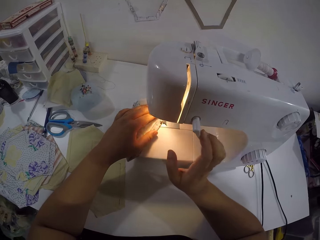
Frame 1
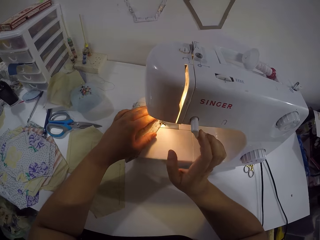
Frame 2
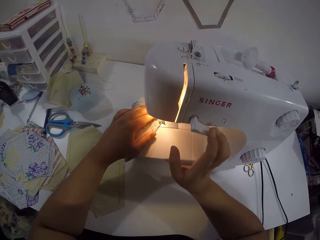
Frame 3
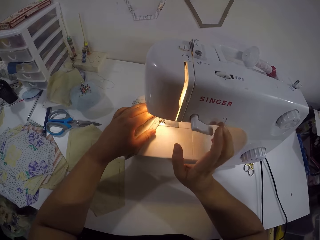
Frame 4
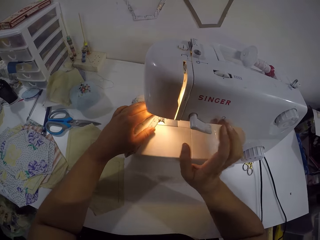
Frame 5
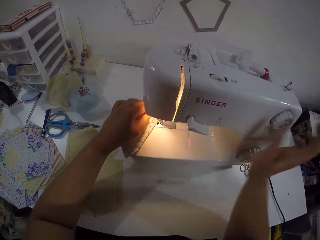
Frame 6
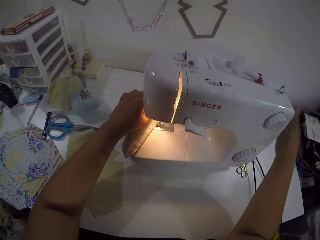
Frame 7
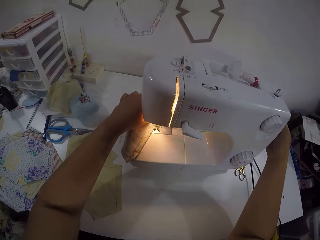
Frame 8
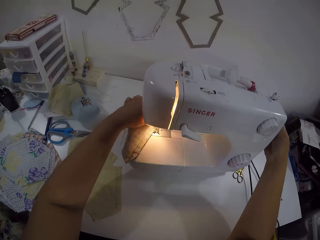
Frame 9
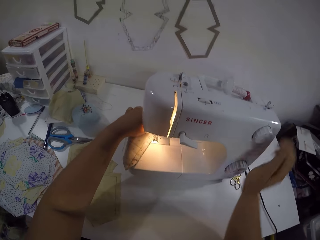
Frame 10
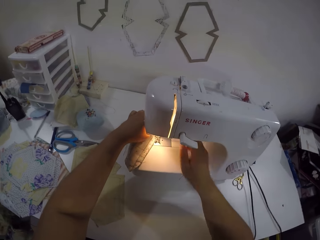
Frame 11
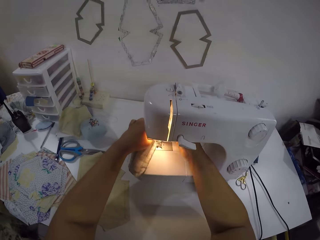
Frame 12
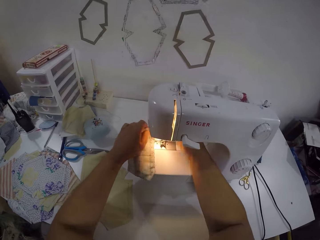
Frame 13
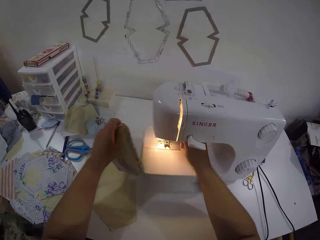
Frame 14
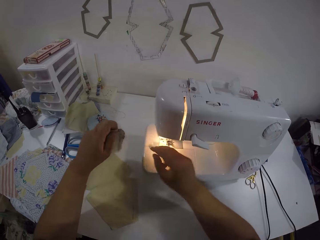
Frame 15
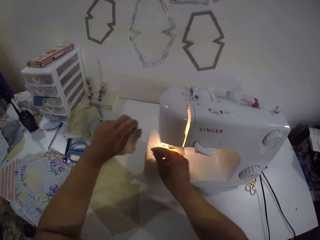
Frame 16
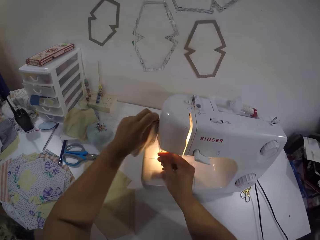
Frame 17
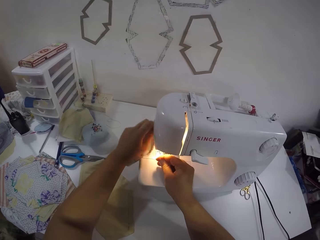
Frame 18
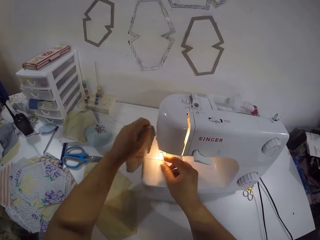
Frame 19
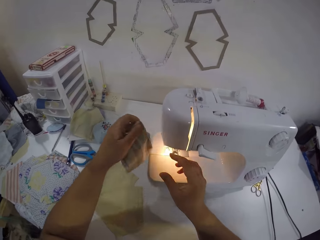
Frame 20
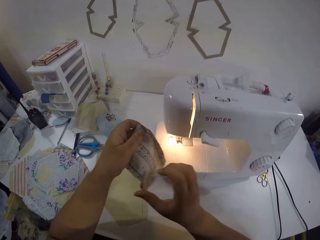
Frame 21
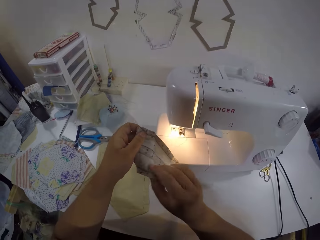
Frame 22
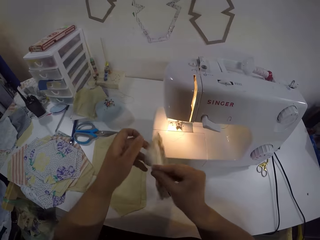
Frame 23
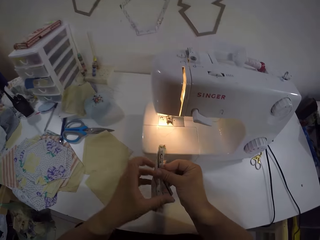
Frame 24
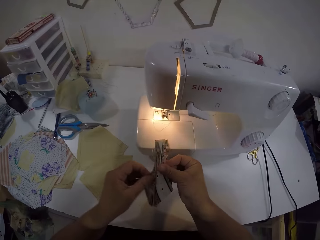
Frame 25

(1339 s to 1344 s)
The camera wearer sews the fabric. She pulls the lever on the sewing machine with her right hand. She touches the side of the sewing machine with her right hand. She puts her right hand under the sewing machine. She removes the cloth from the sewing machine with her left hand. She cuts the thread attached to the fabric on the sewing machine with both hands. She holds the piece of cloth.

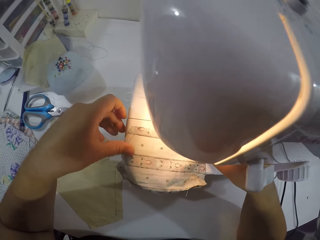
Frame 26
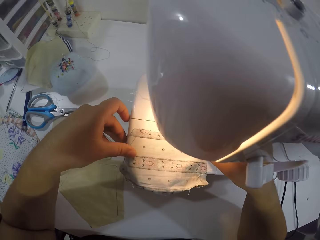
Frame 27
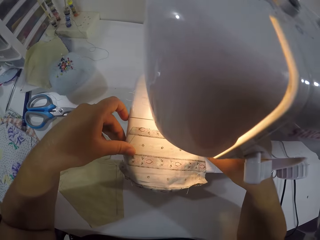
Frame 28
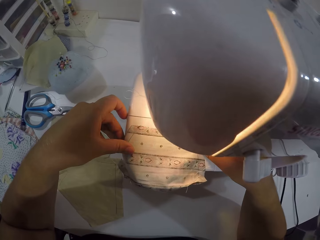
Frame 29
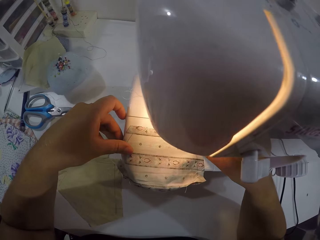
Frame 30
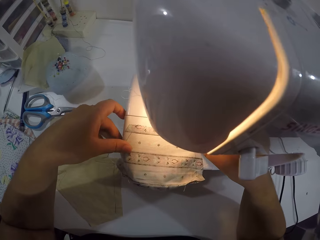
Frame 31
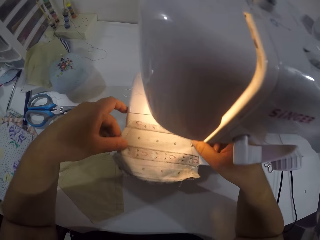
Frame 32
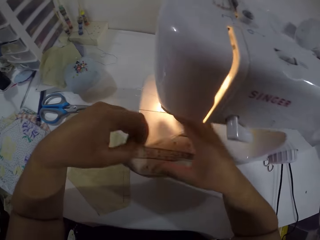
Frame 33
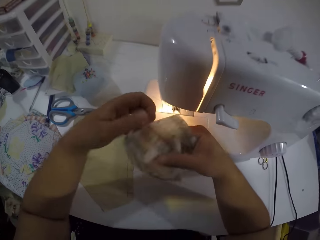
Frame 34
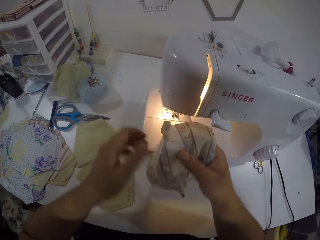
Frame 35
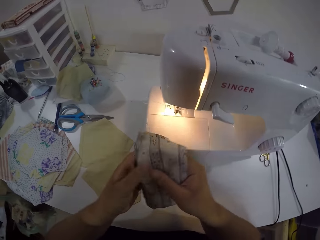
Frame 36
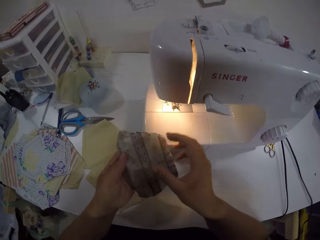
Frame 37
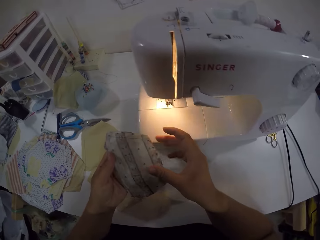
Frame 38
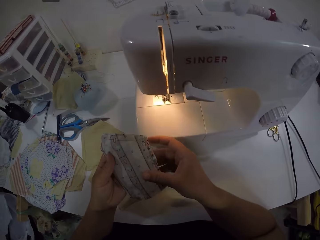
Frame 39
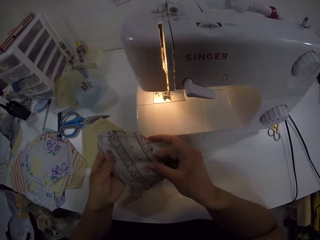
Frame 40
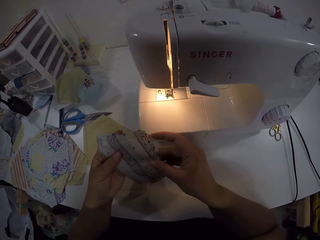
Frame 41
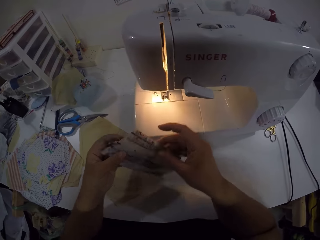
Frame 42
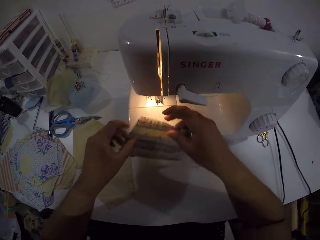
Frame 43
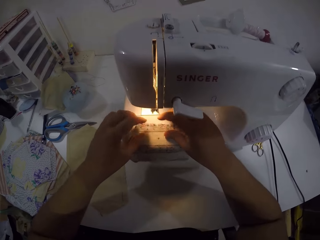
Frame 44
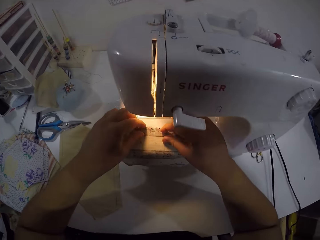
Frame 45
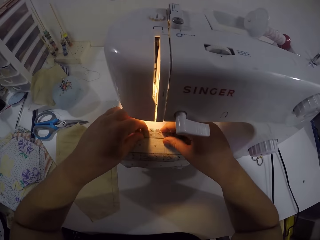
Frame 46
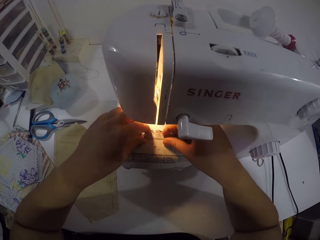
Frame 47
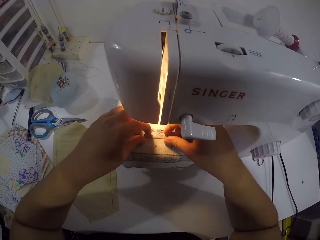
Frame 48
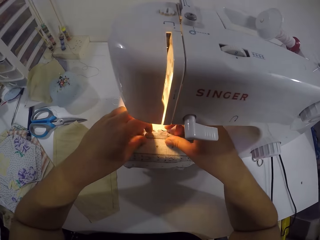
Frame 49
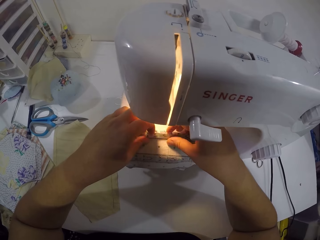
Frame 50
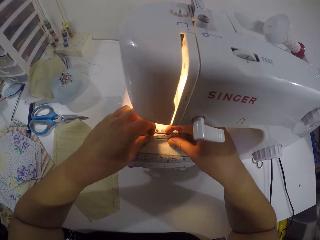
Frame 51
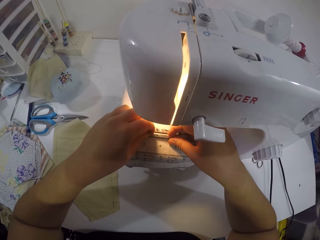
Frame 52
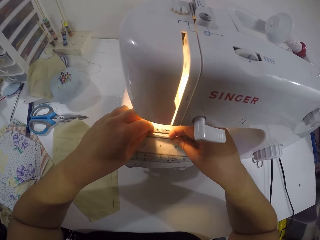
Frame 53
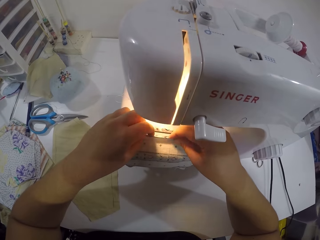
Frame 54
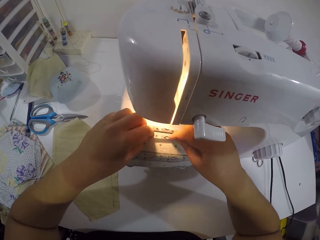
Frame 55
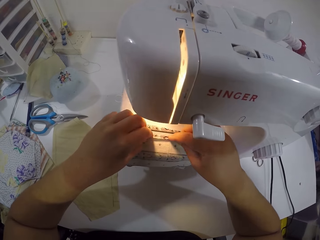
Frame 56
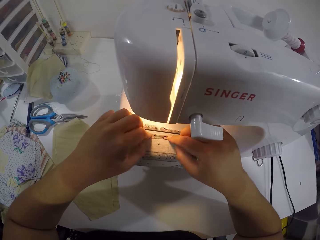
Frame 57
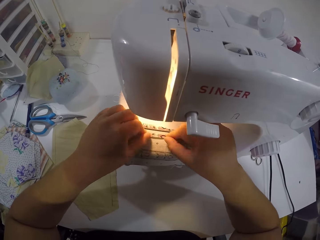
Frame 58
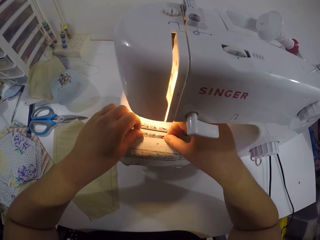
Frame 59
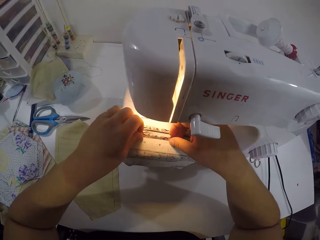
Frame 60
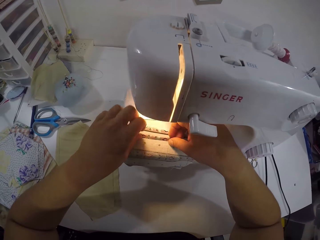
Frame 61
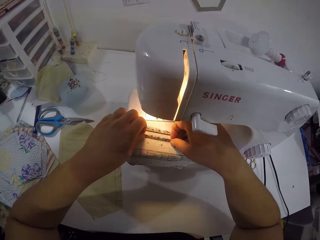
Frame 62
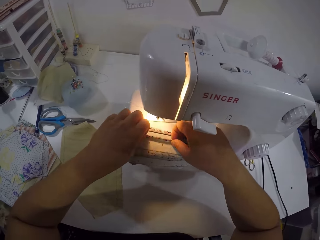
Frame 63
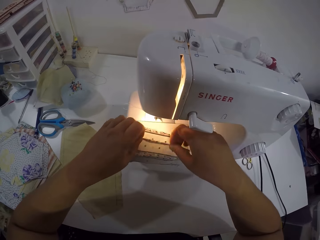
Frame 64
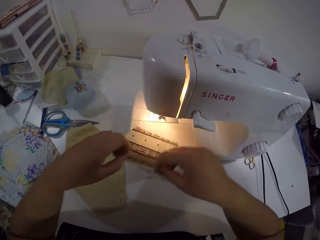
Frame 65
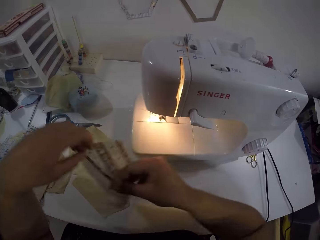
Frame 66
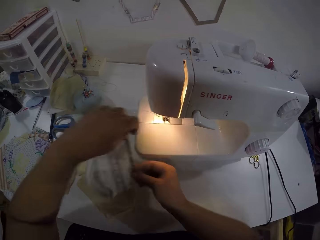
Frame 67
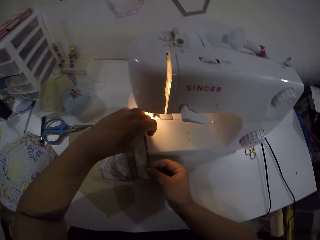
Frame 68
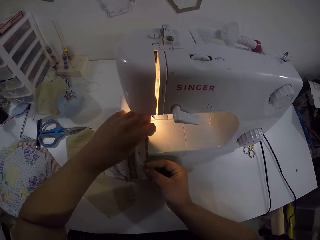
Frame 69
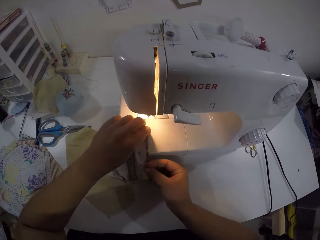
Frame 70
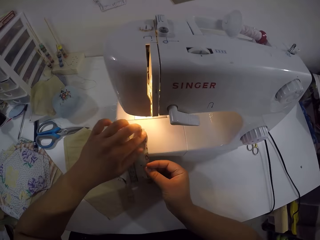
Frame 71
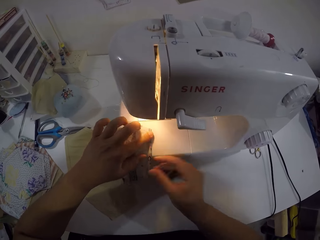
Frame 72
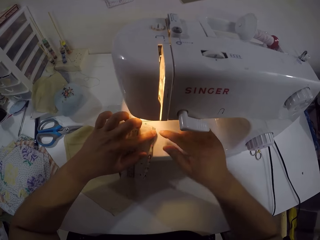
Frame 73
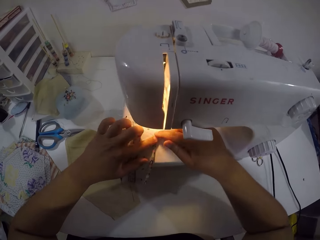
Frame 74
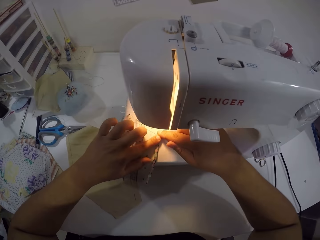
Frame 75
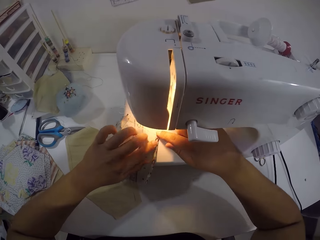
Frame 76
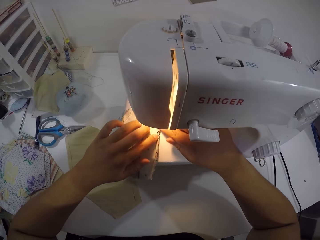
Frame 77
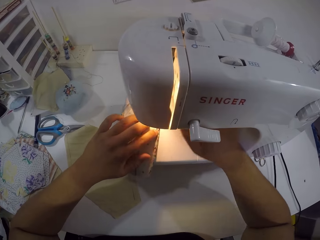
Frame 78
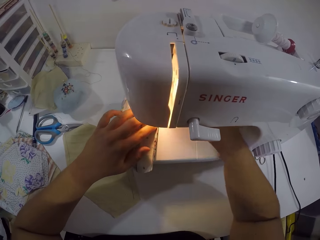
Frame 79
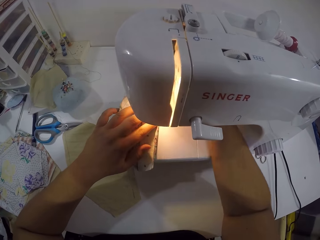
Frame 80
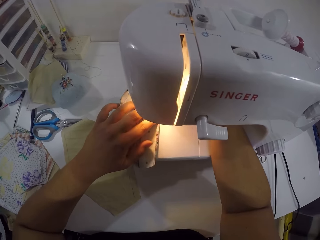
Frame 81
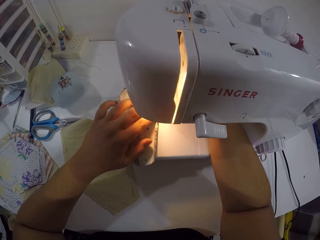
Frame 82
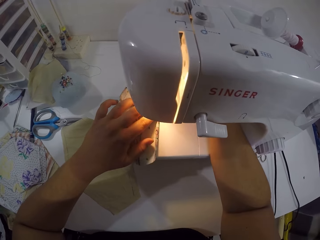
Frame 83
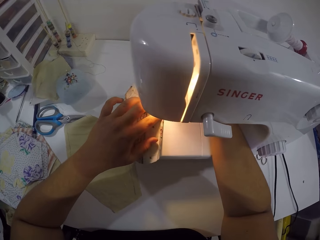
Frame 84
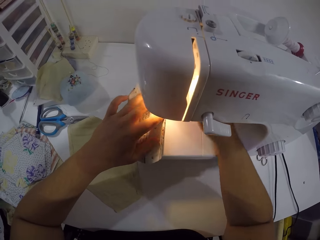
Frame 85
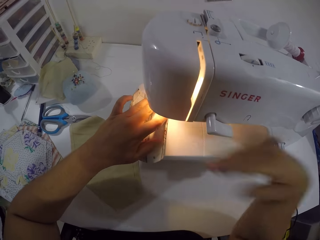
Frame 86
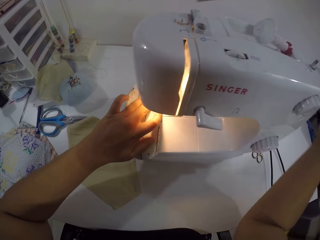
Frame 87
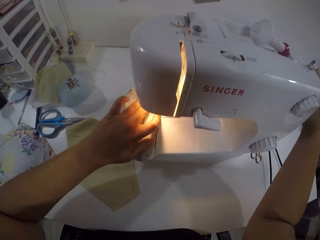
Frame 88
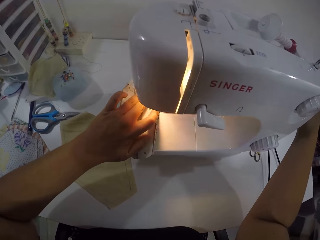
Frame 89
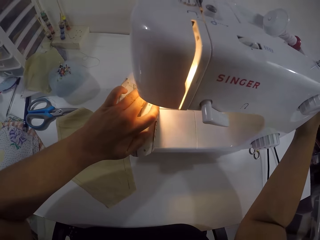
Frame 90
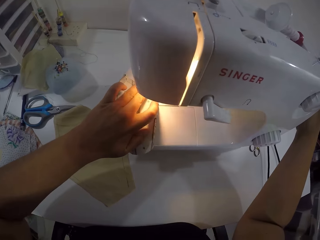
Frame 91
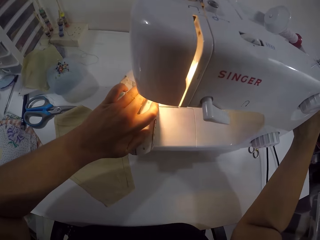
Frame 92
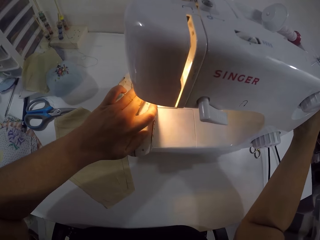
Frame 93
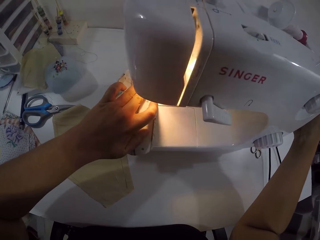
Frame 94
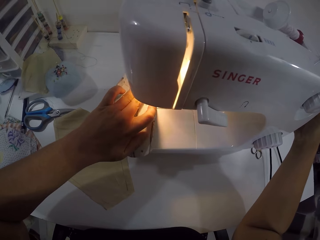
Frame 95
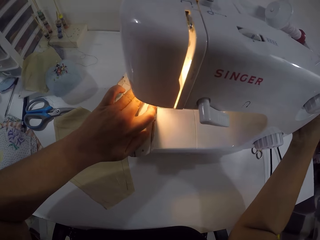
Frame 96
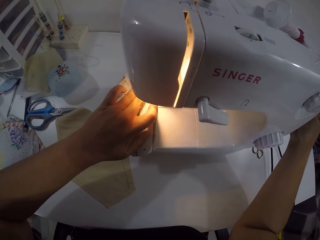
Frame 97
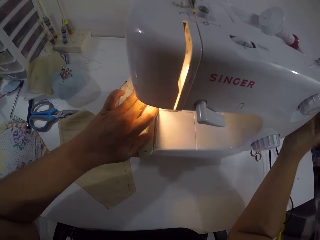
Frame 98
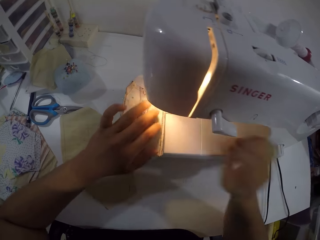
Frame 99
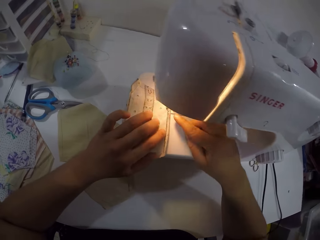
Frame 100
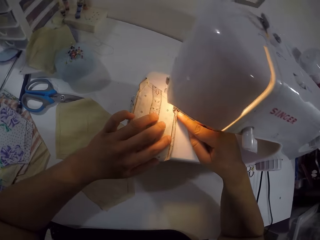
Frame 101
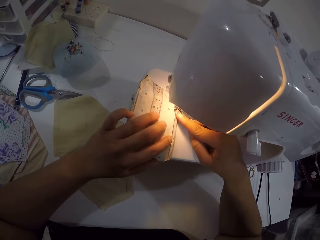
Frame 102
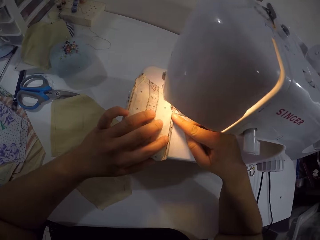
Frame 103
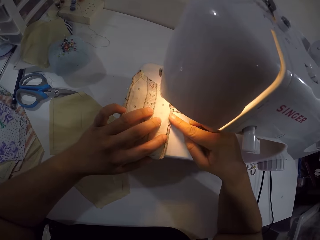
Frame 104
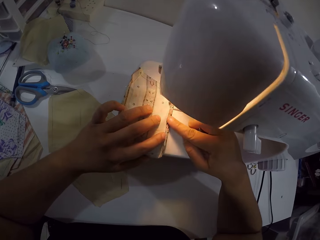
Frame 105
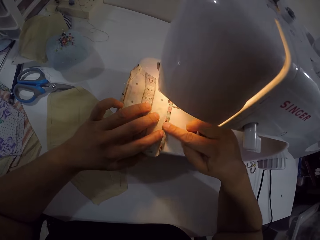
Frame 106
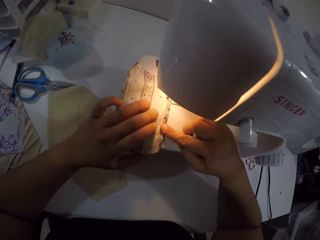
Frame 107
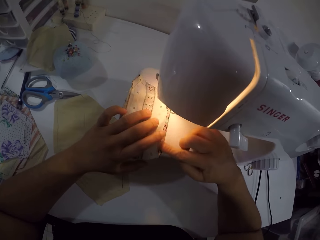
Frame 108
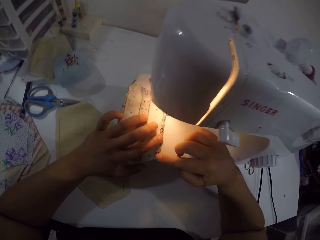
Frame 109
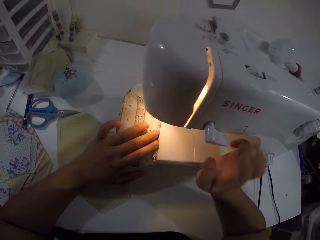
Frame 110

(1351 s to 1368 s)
The camera wearer picks the fabric from the bed of the sewing machine with both hands. She joins both ends of the fabric together with both hands. She holds the piece of cloth. She places the fabric on the bed of the sewing machine with both hands. She folds one end of the fabric on the bed of the sewing machine with both hands. She lifts the fabric from the bed of the sewing machine with both hands. She places the fabric on the bed of the sewing machine with both hands. She moves the fabric to the foot presser of the sewing machine with her left hand. She sews the piece of cloth. She operates the presser lifter of the sewing machine with her right hand. She turns the pulley of the sewing machine with her right hand. She presses the folded part of the fabric with her right index finger.
